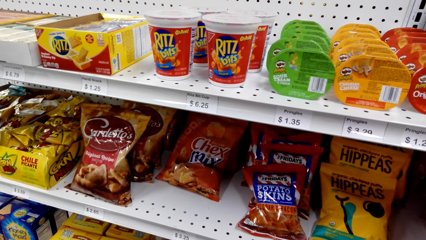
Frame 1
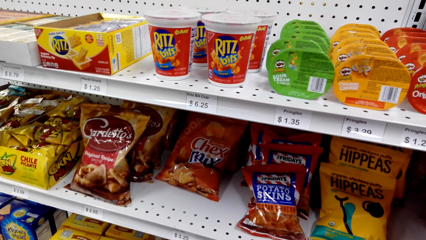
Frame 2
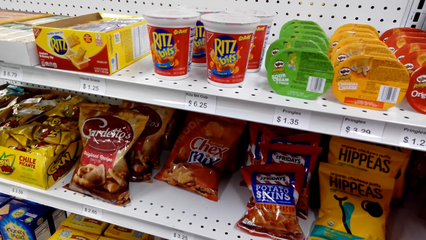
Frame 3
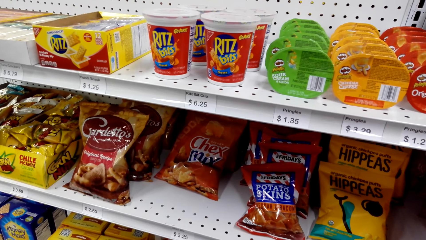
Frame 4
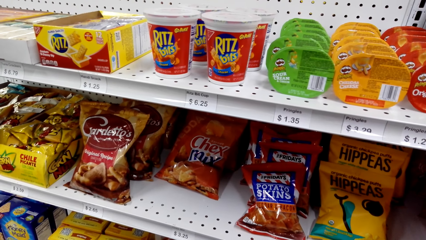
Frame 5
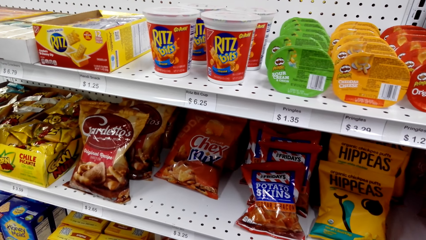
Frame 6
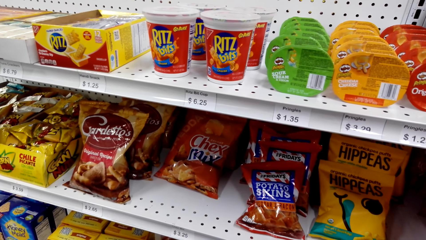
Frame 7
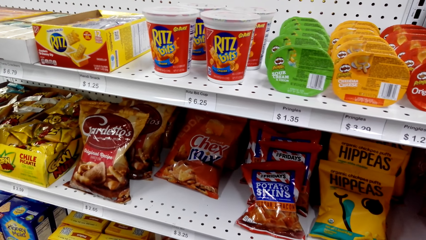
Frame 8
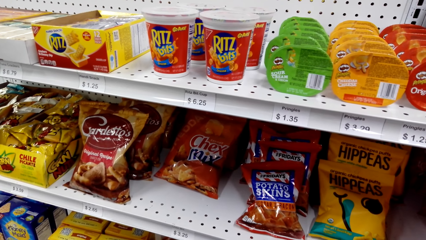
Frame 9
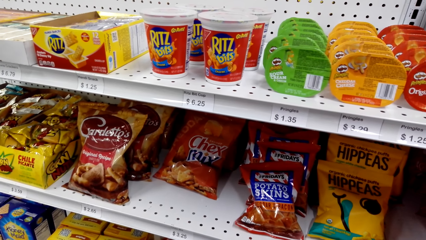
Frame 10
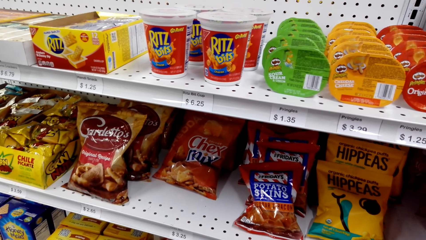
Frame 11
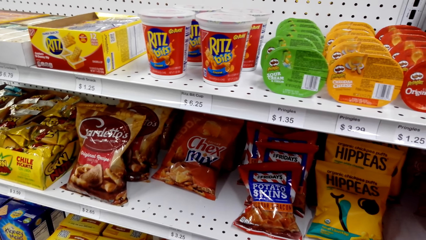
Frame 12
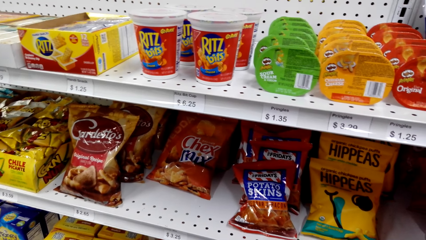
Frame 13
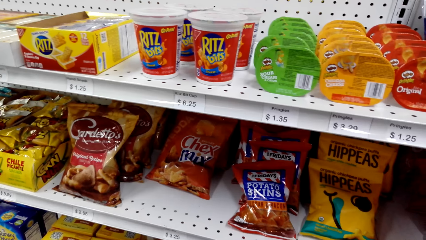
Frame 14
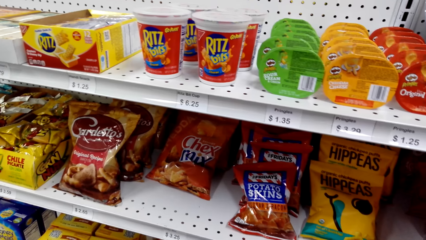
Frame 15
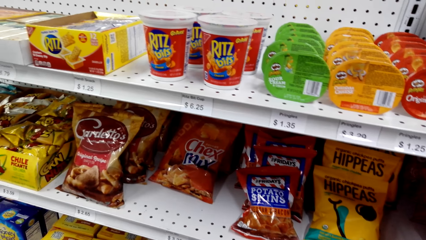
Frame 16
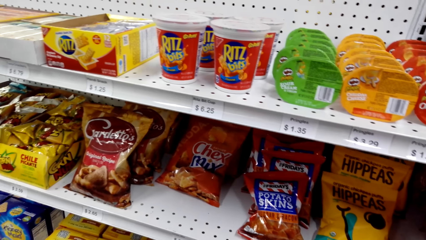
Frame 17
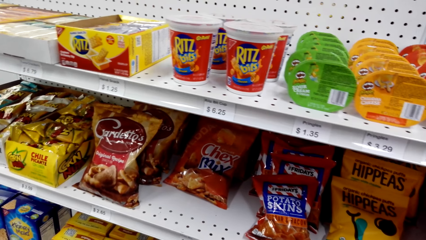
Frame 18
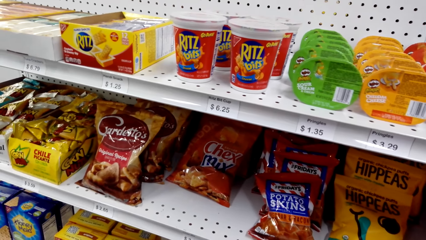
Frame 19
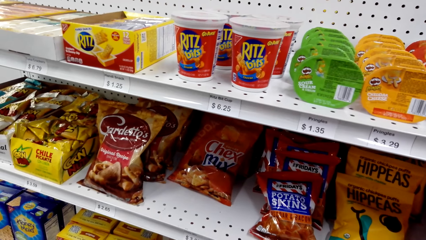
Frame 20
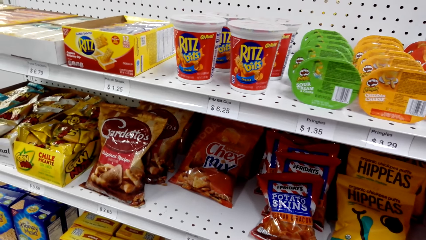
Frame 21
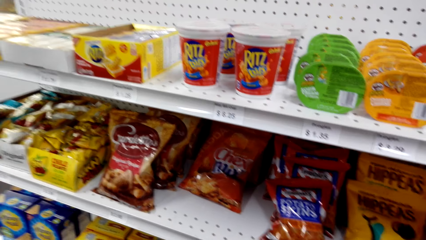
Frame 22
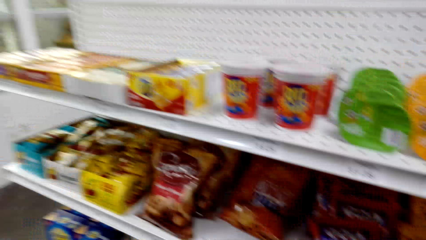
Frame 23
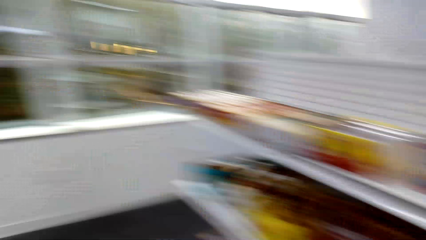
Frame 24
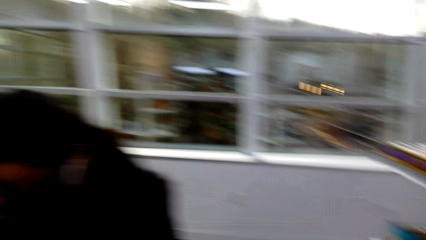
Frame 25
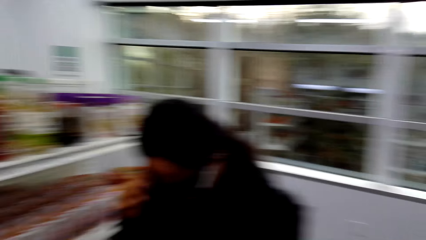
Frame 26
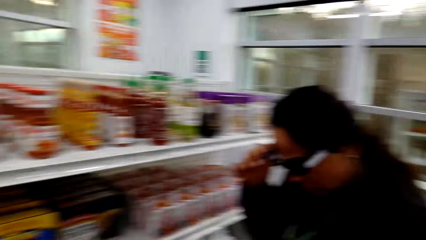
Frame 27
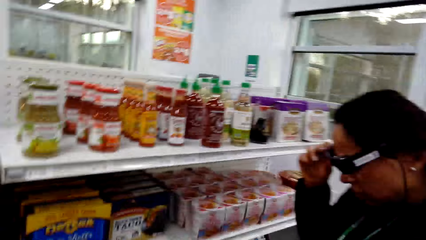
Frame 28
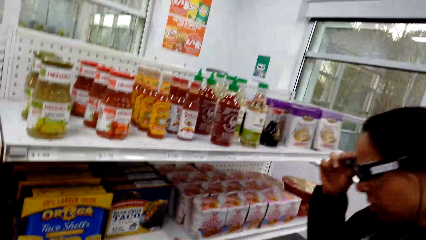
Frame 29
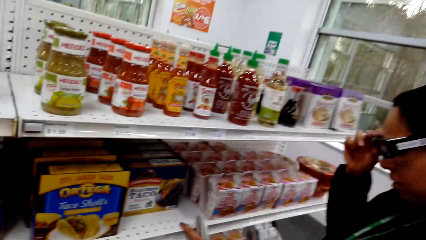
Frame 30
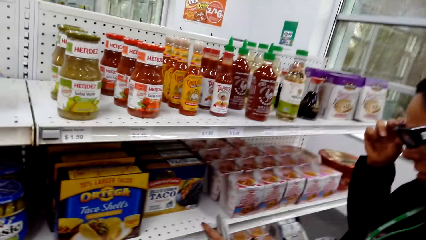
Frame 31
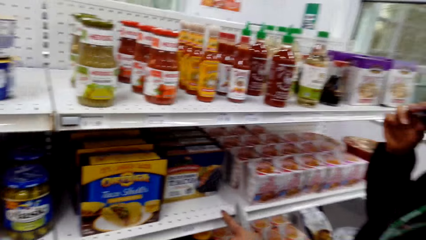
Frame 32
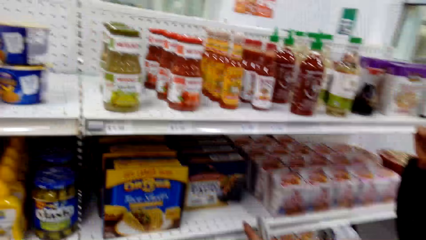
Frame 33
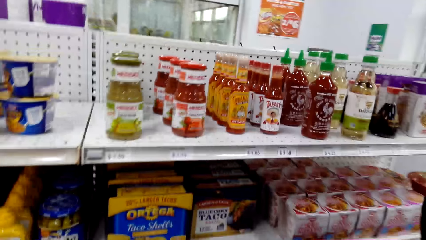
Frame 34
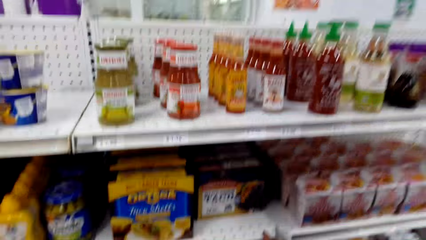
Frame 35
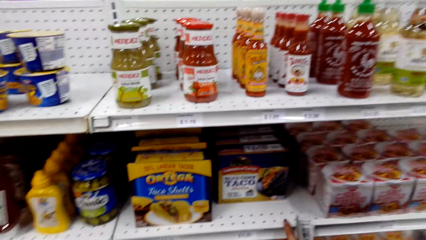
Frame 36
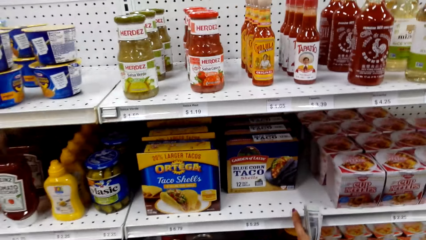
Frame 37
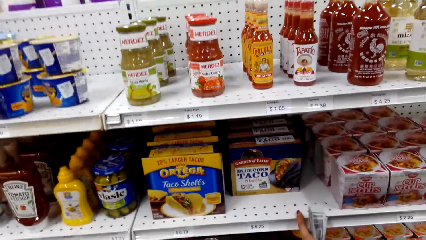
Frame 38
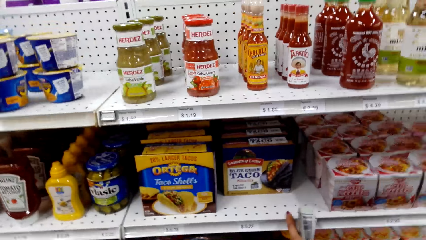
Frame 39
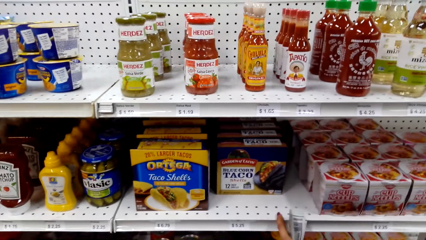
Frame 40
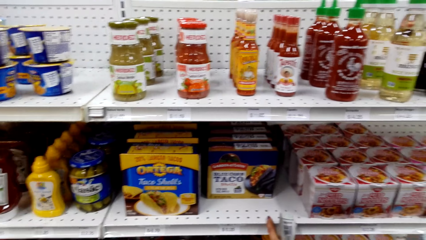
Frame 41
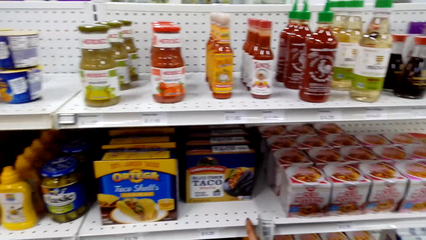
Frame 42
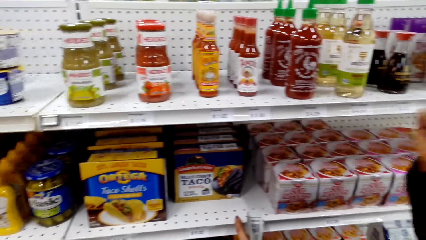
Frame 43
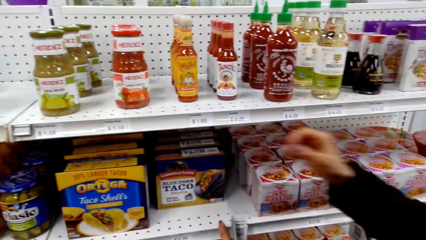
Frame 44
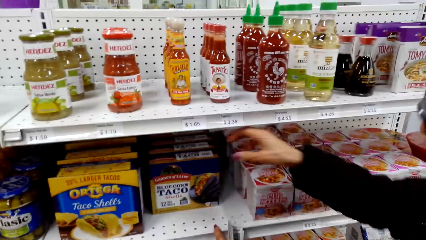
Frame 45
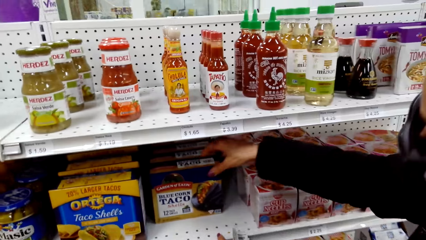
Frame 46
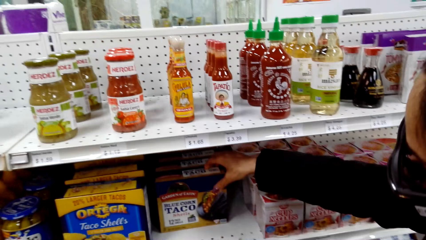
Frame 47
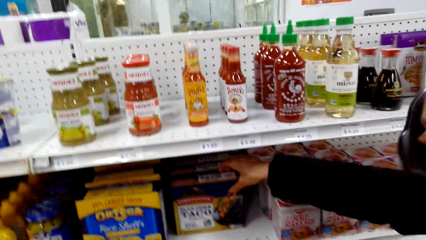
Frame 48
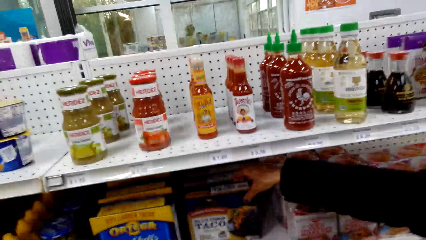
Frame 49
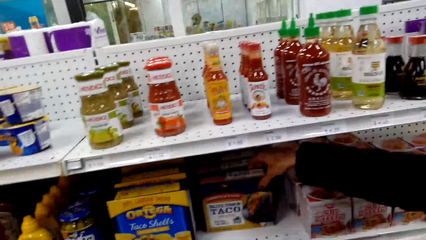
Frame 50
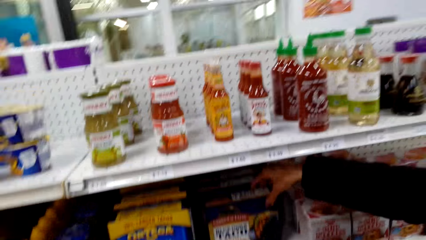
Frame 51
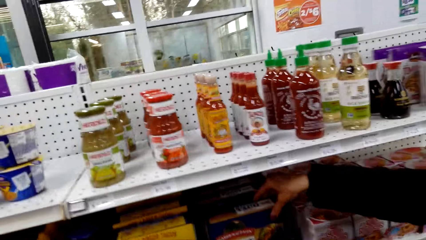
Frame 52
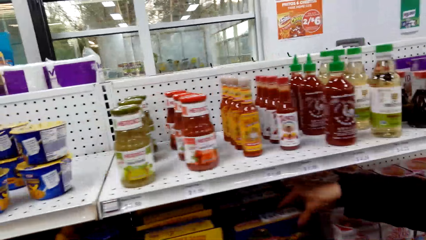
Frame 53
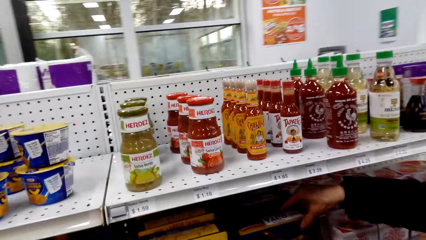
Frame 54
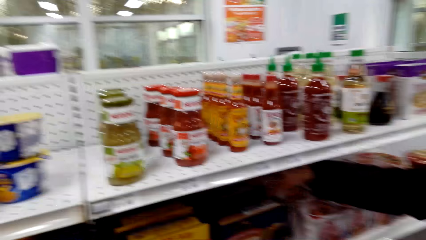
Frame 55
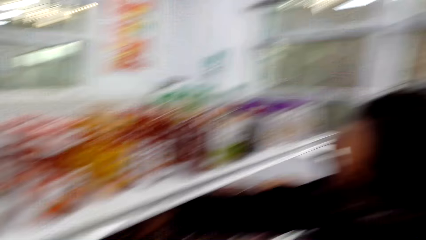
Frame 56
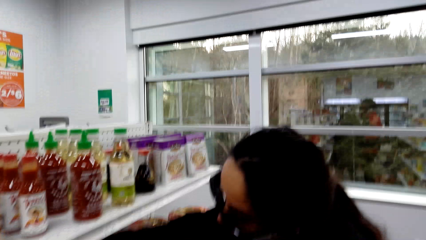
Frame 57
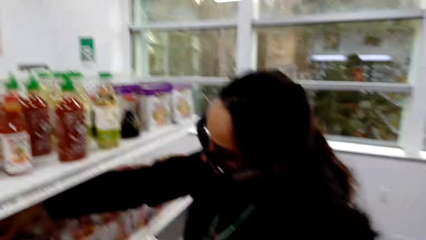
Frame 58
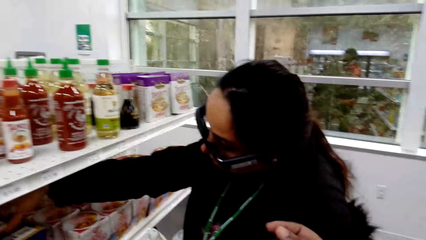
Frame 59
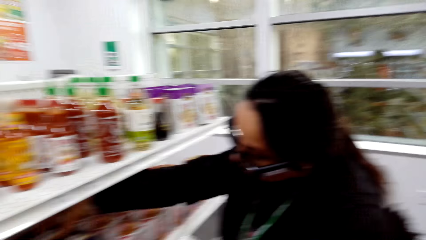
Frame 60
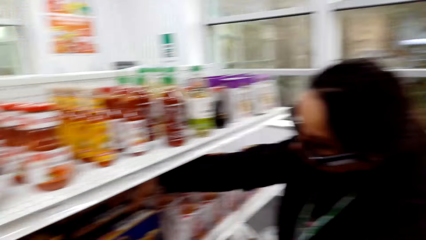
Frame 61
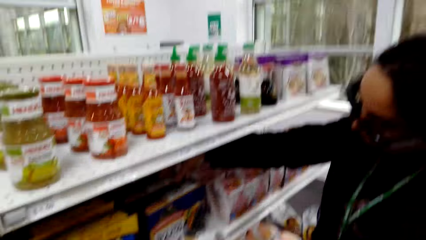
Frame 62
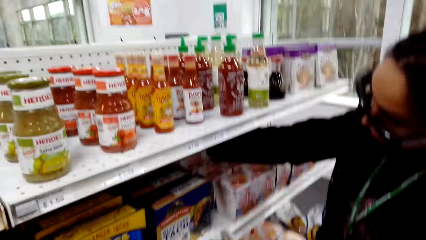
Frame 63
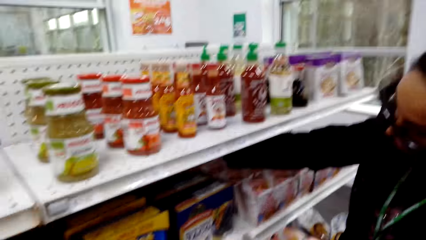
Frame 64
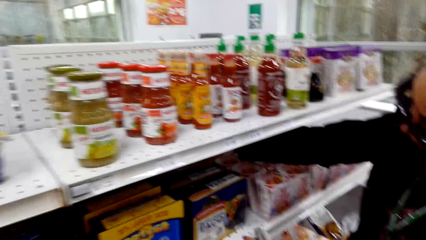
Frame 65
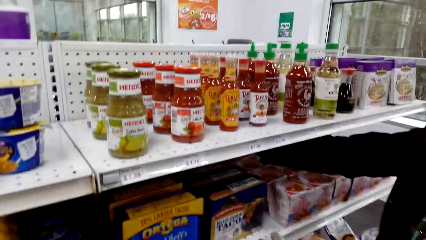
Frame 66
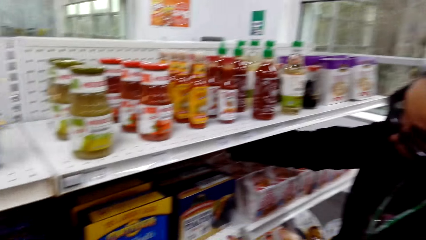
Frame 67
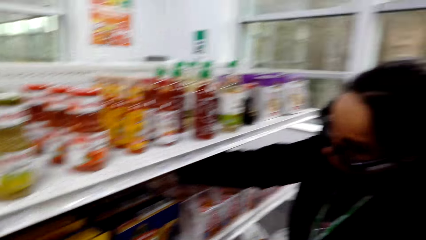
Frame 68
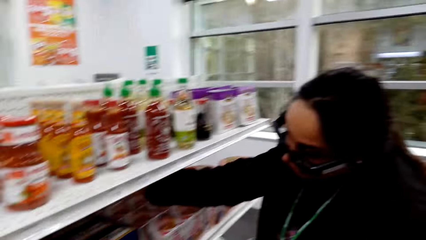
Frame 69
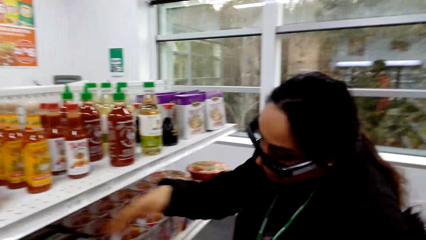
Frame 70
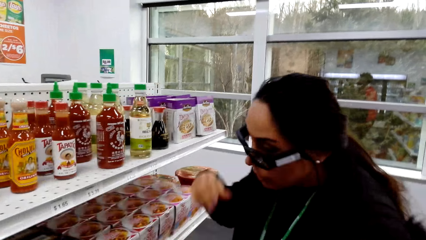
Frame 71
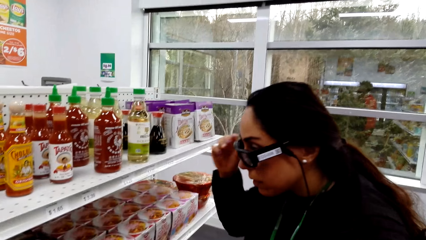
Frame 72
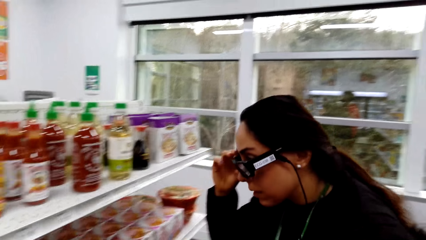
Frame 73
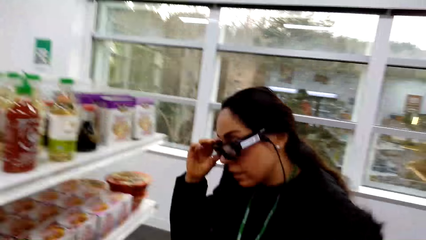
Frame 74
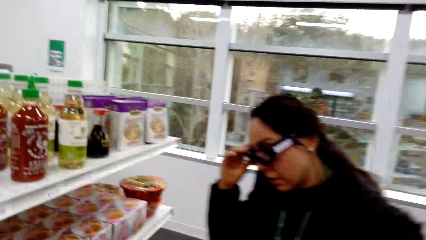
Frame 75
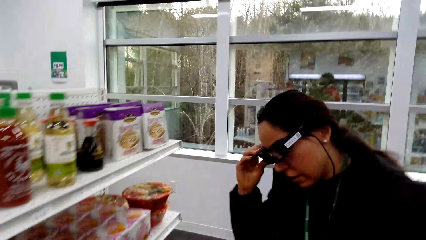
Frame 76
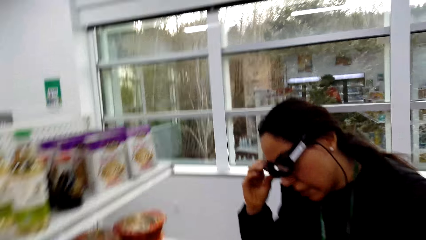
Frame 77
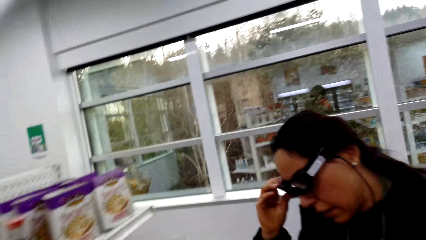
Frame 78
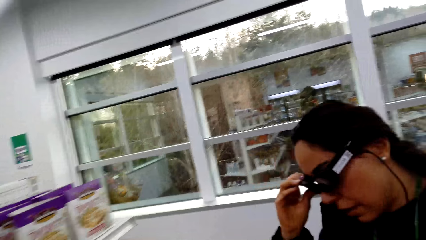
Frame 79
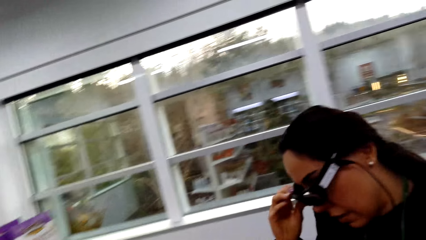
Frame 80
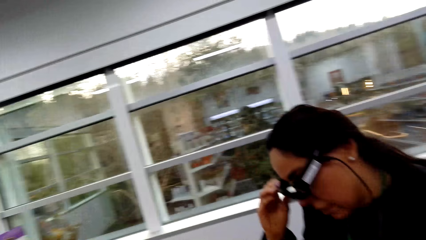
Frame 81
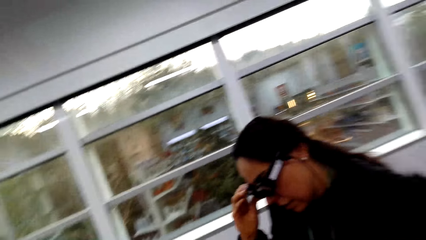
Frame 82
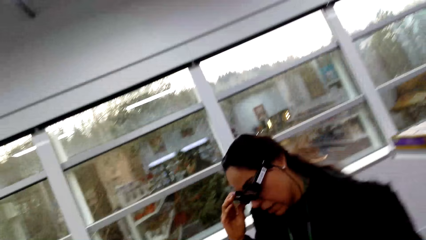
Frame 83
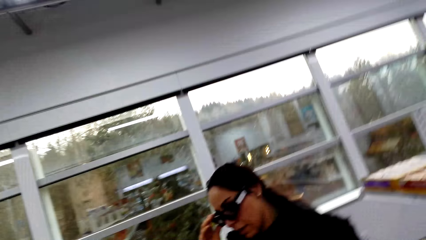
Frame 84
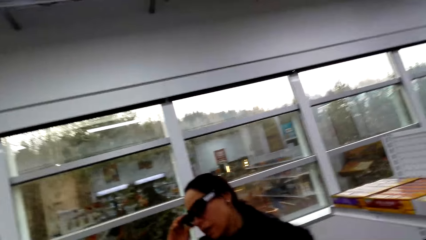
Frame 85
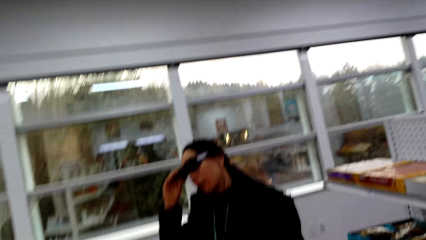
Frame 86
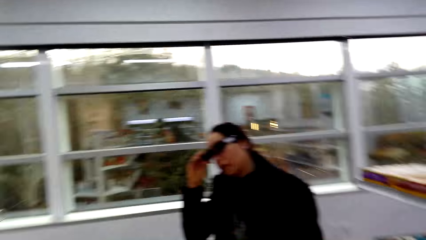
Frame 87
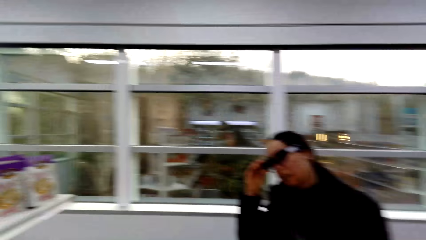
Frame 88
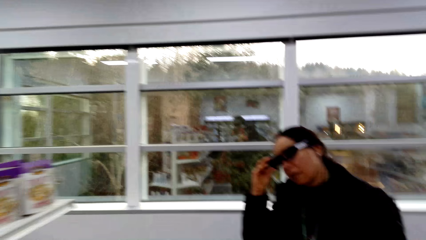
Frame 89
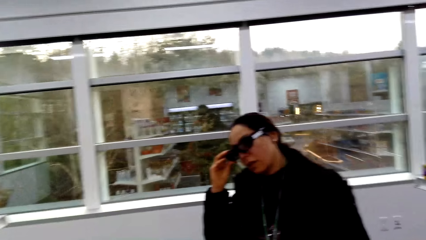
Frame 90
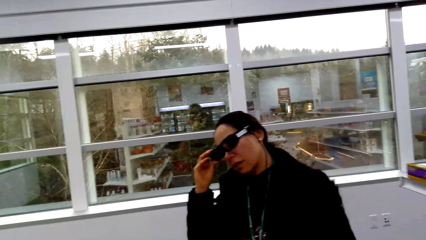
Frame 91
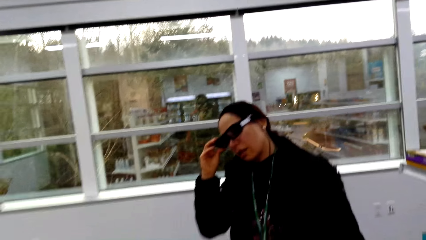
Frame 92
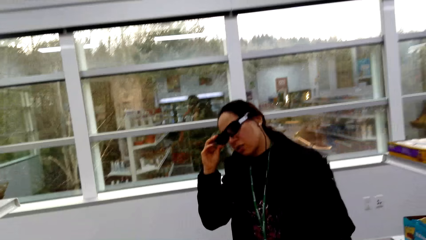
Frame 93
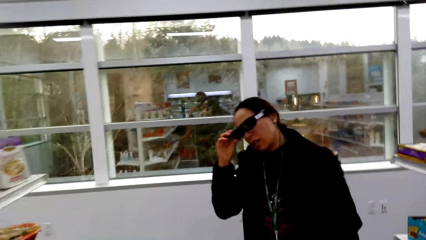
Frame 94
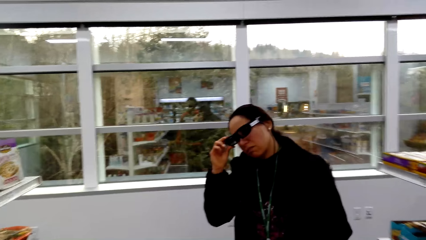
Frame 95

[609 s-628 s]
A person looks at taco spice. The camera wearer talks to the person.
